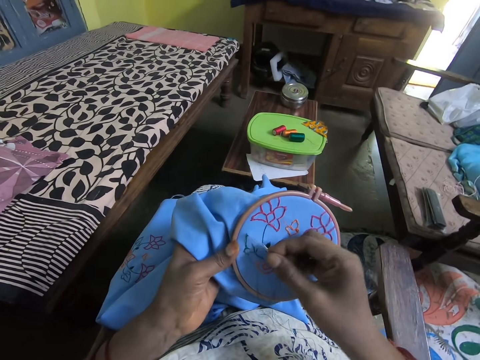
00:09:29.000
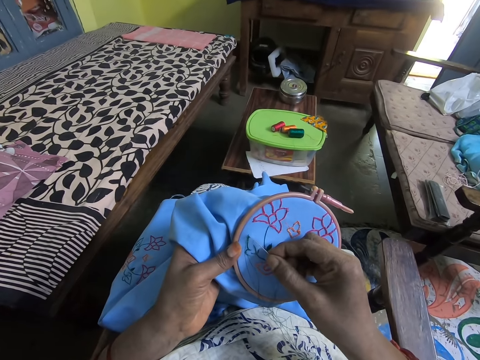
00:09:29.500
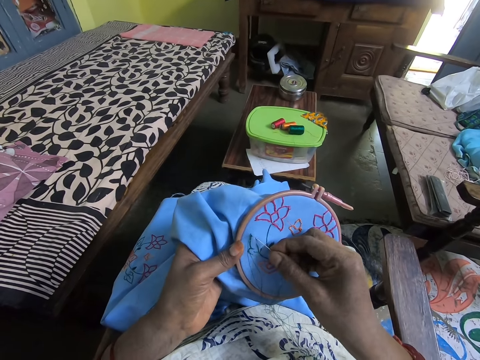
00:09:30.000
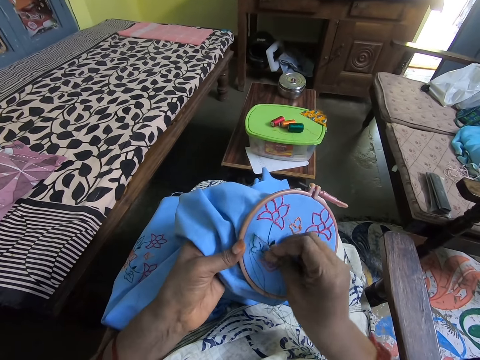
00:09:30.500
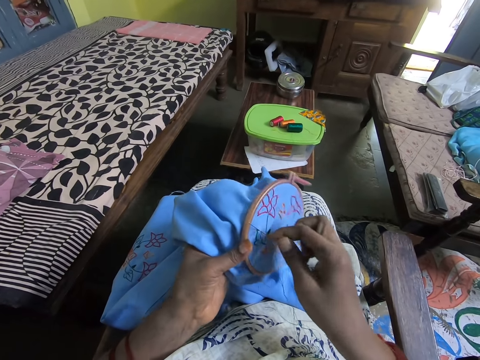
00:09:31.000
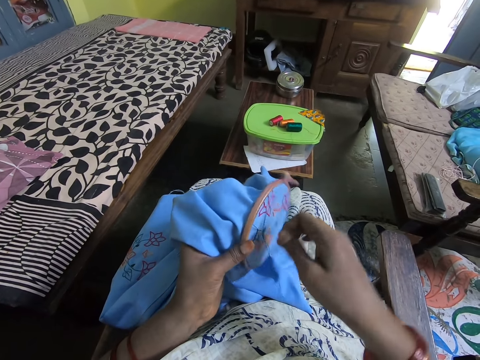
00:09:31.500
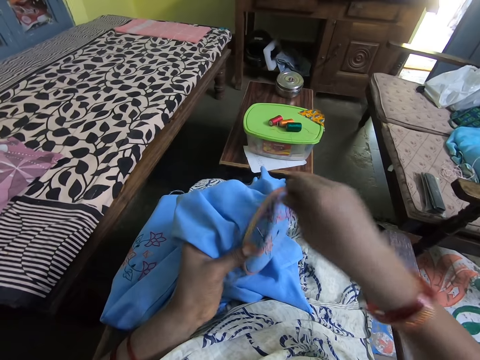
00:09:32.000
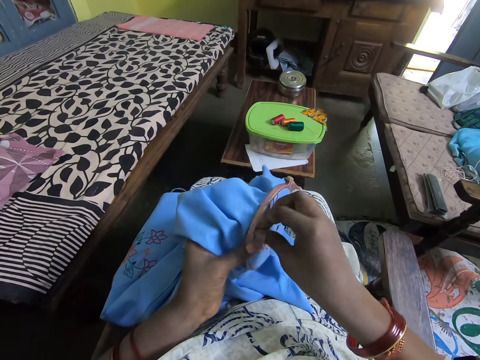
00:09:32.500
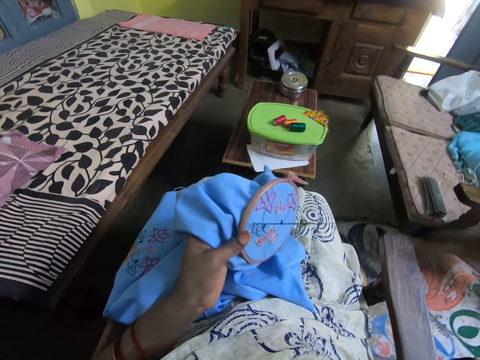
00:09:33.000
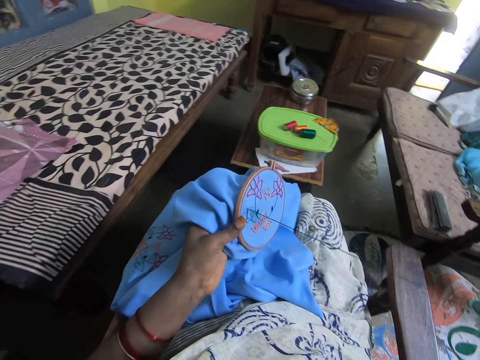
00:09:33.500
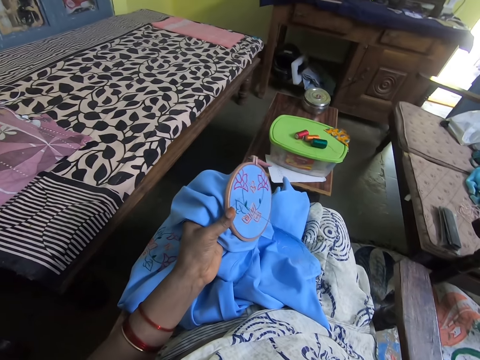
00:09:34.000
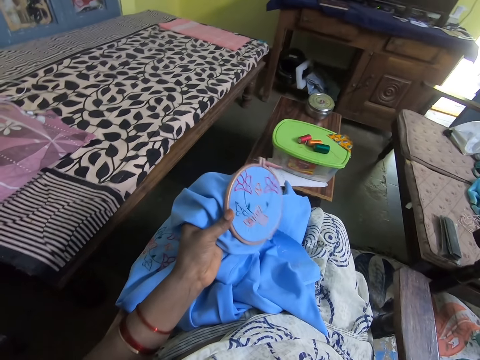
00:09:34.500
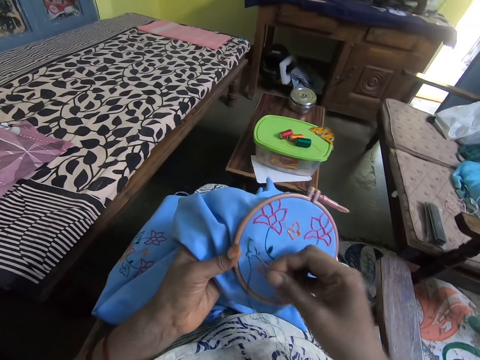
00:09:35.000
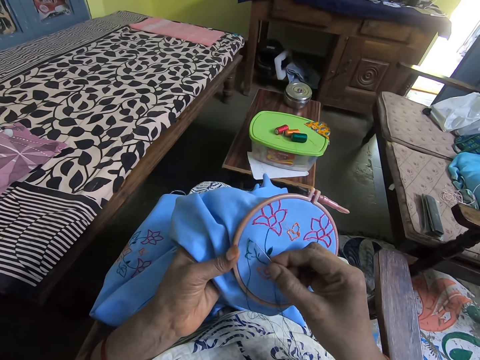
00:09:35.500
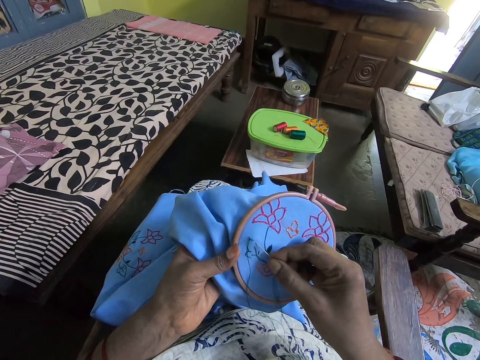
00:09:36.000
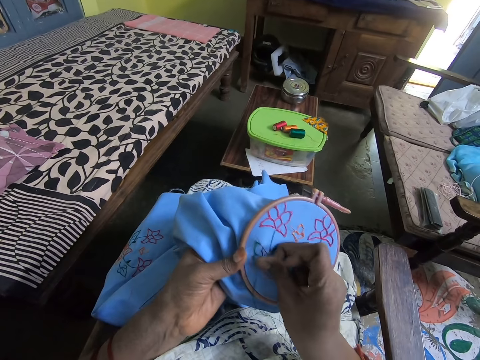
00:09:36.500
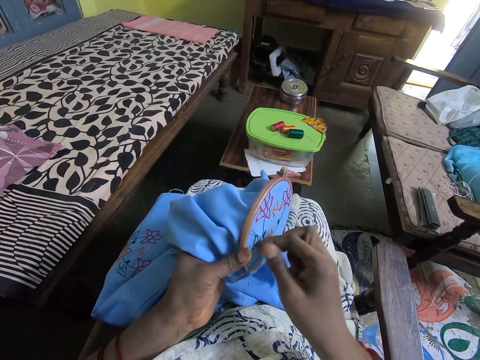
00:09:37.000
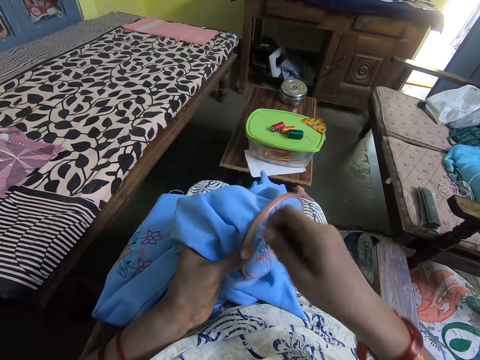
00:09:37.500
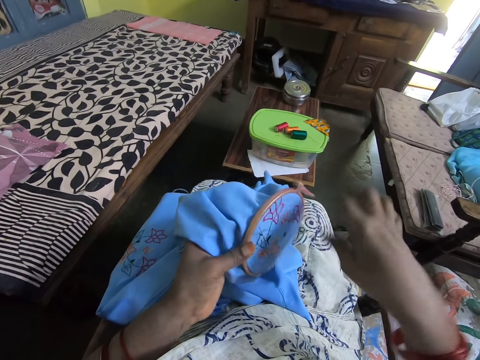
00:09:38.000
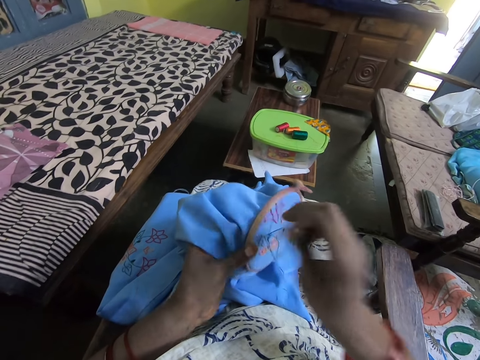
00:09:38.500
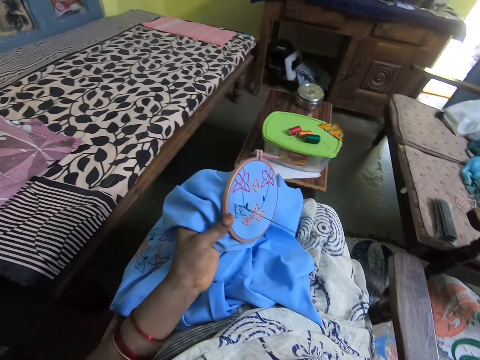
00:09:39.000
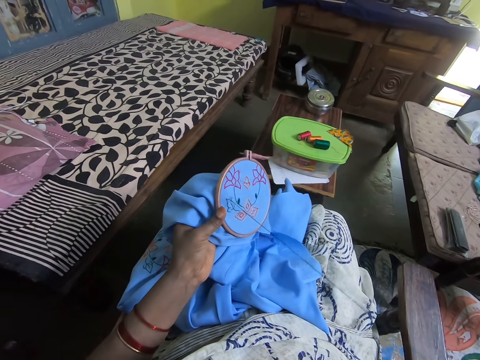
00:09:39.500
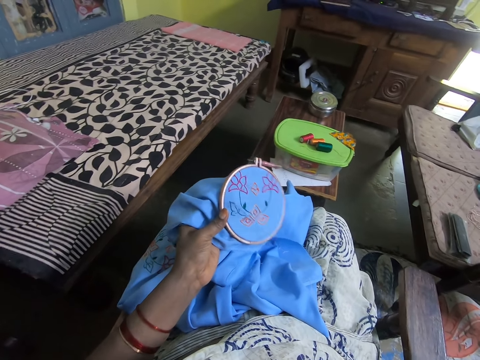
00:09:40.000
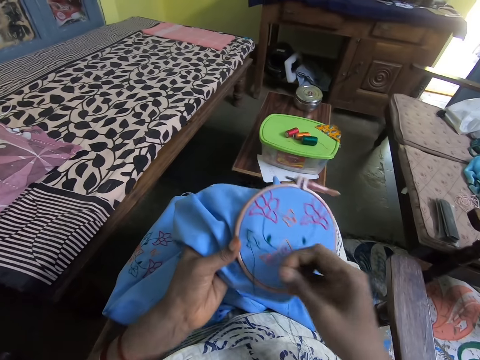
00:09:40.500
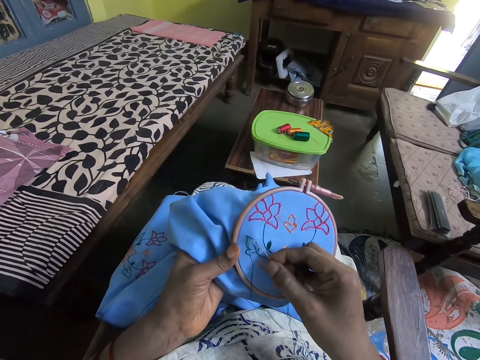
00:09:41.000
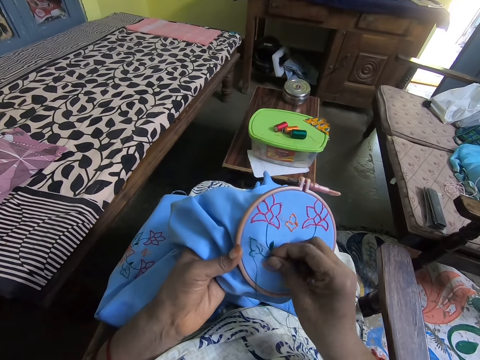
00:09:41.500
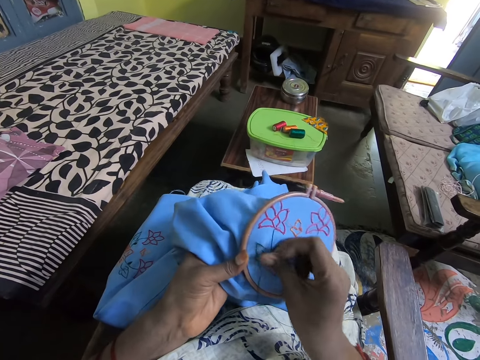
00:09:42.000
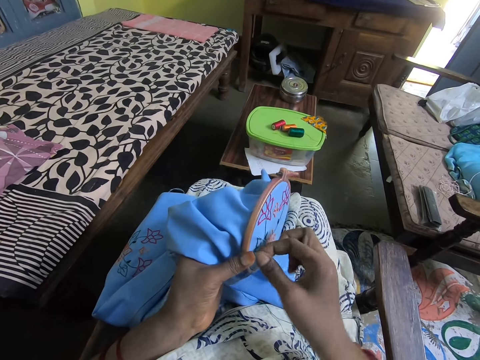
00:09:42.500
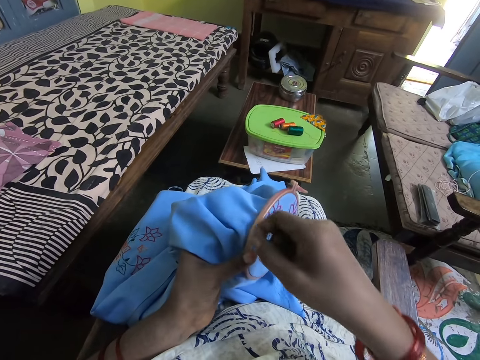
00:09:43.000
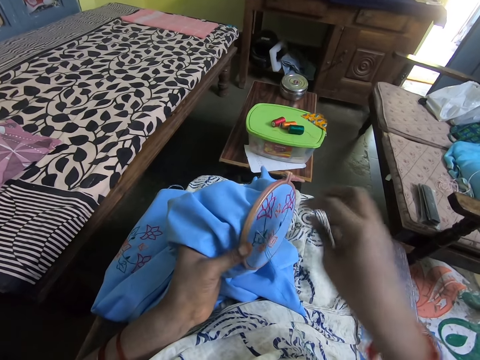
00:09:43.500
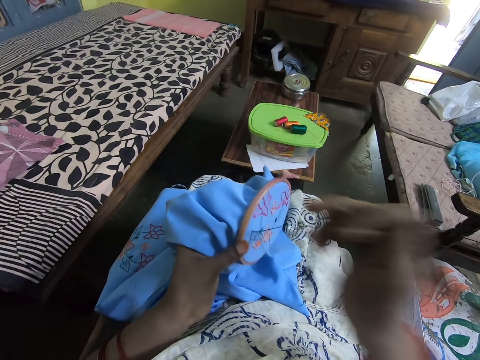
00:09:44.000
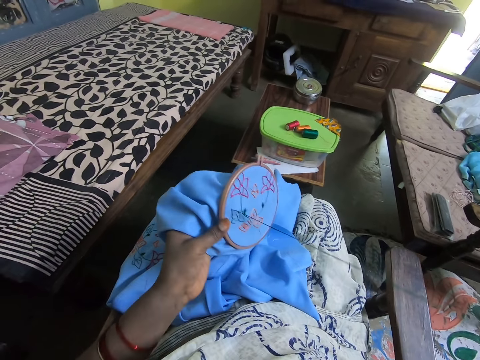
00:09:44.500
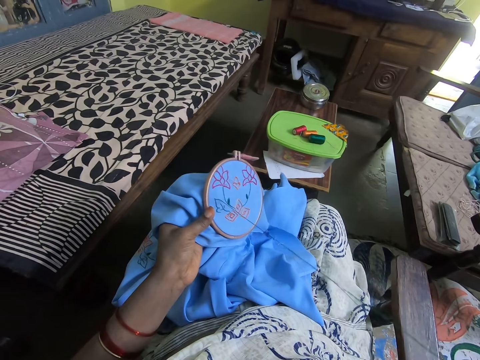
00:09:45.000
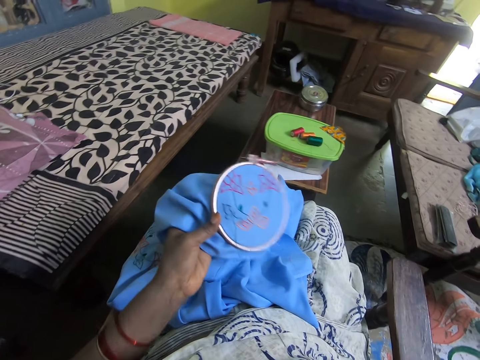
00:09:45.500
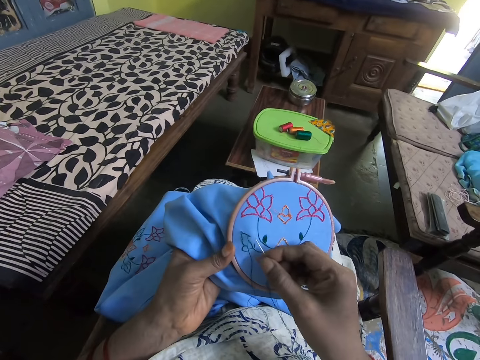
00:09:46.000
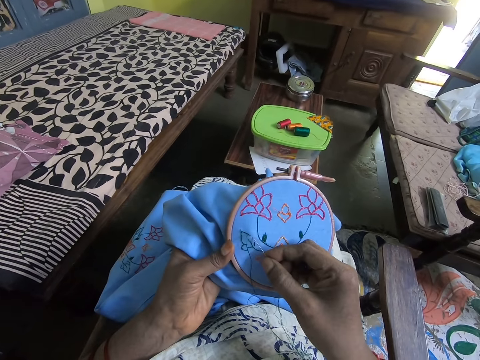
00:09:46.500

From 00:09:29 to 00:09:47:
The camera wearer aligns the thread. They sew the garment. They align the thread. They sew the garment. They align the thread. They sew the garment.

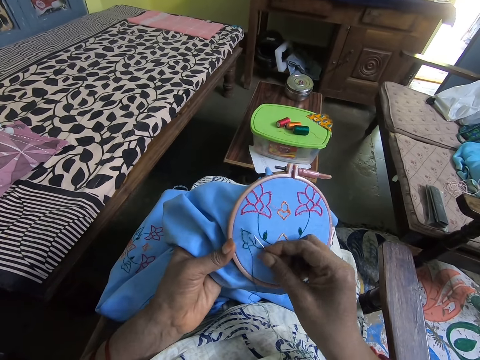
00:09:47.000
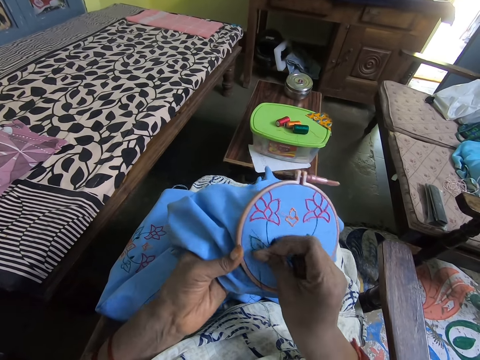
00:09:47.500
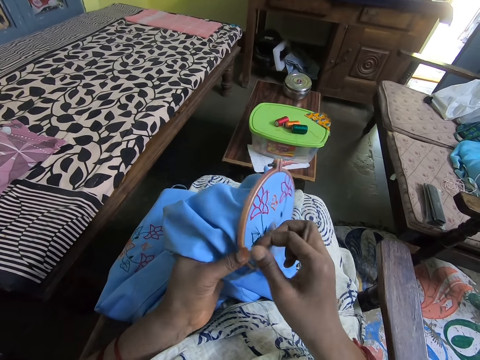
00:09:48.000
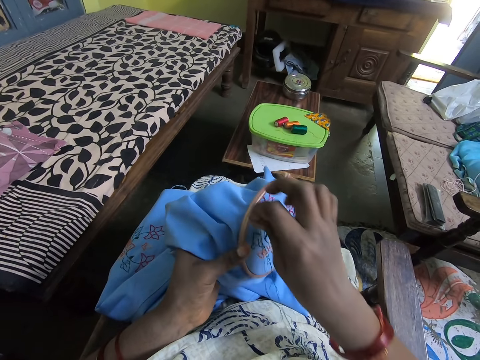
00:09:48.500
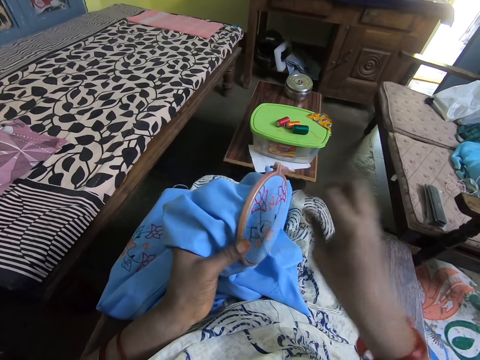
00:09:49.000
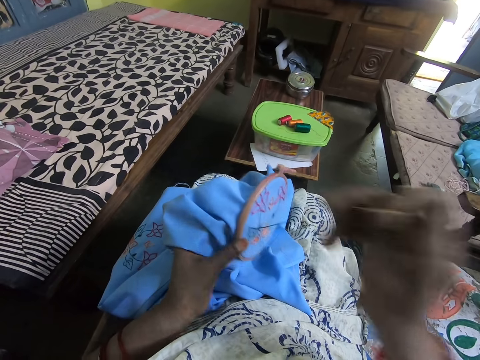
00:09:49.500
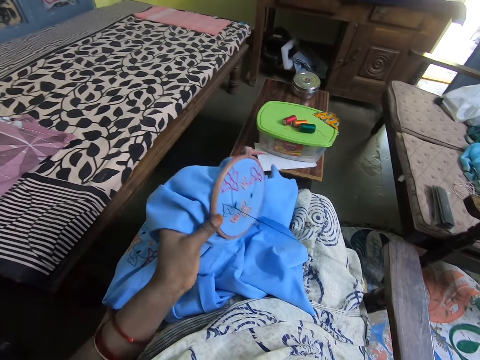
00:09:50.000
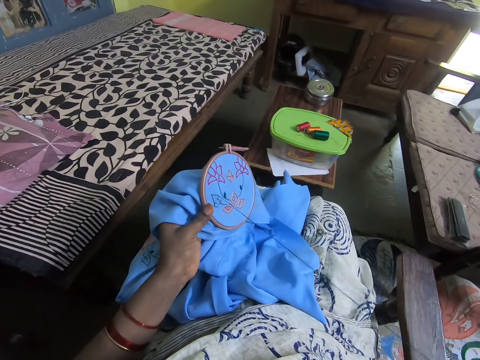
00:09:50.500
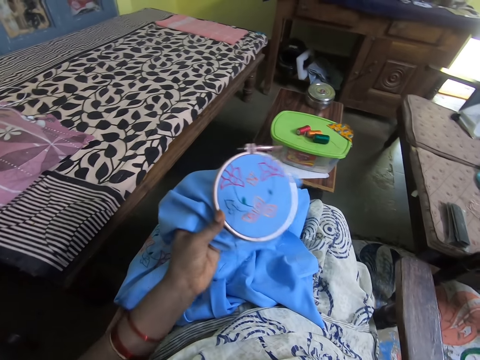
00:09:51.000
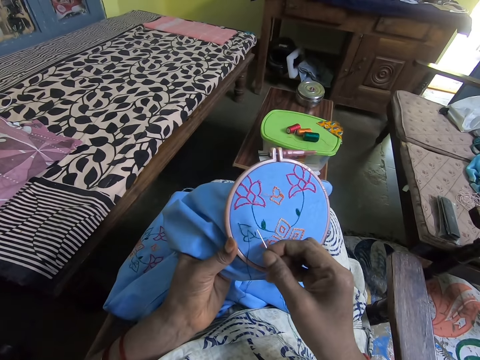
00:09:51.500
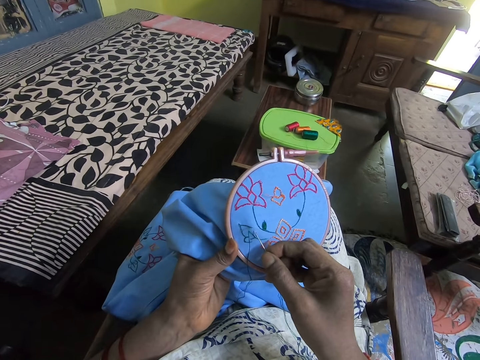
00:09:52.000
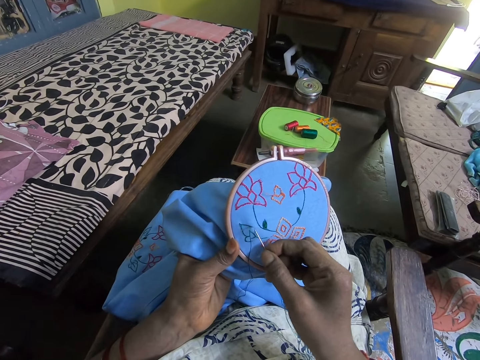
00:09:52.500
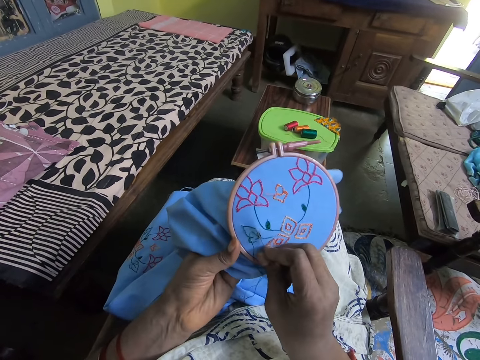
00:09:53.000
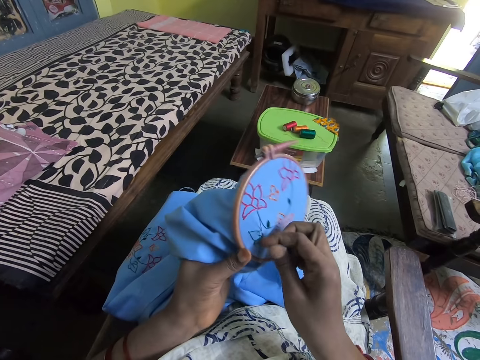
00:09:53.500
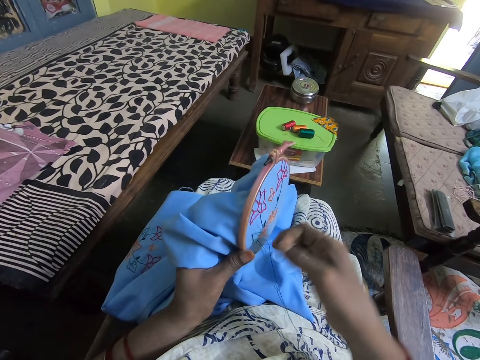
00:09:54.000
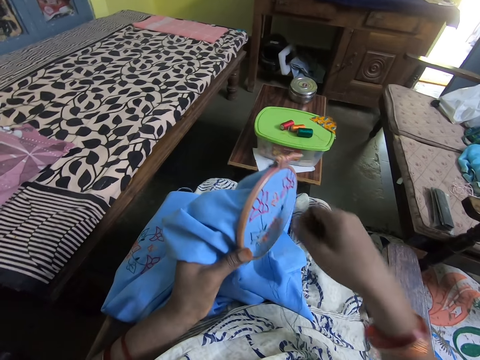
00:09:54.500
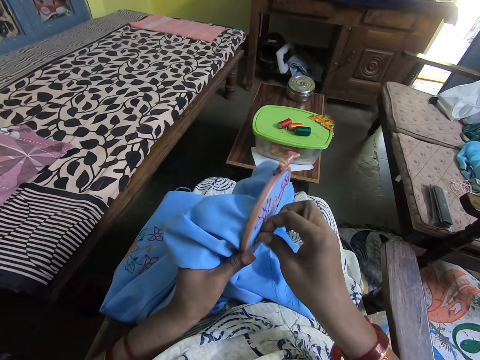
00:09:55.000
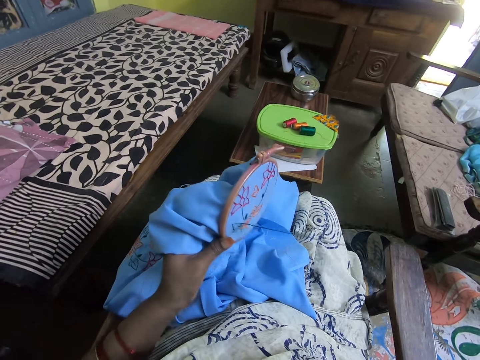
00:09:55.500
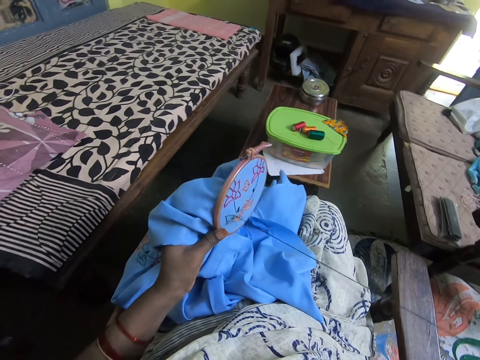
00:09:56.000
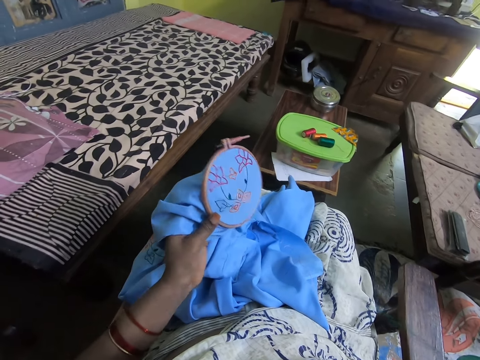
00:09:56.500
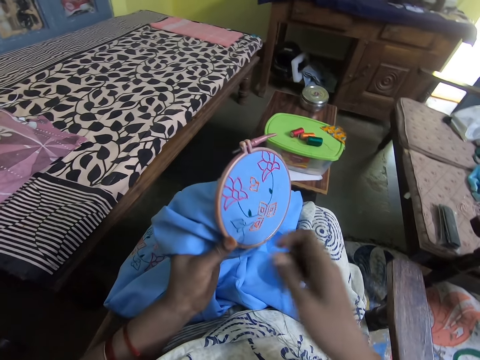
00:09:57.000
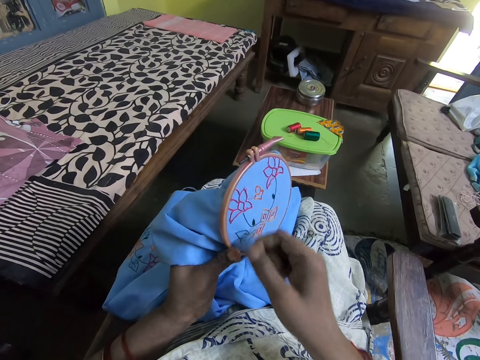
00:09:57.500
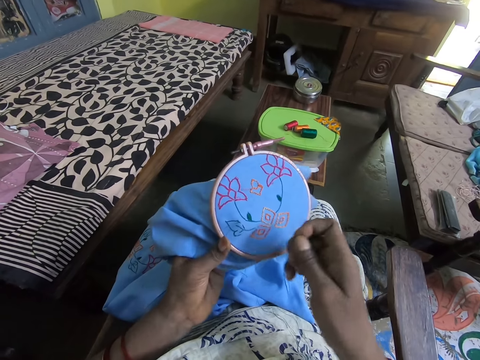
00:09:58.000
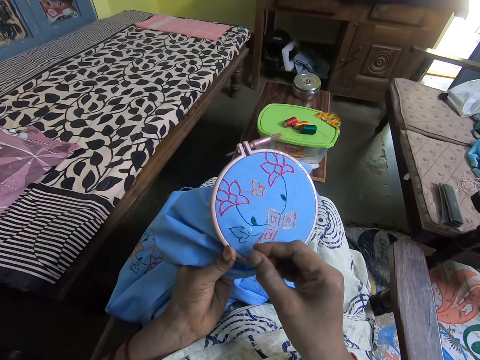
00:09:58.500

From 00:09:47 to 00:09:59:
The camera wearer aligns the thread. They sew the garment. They align the thread. They sew the garment.
